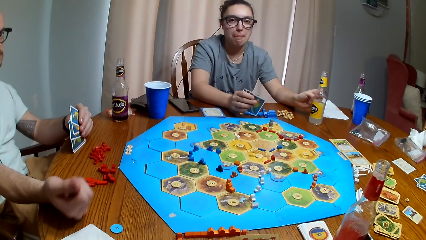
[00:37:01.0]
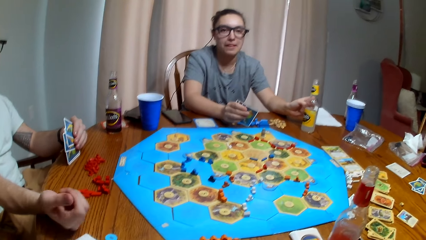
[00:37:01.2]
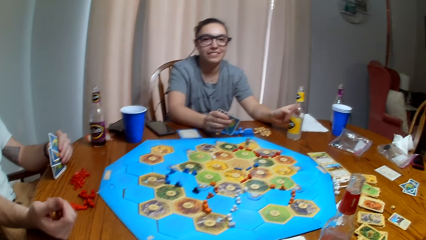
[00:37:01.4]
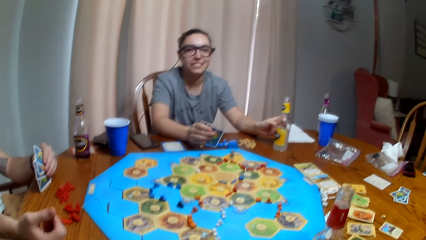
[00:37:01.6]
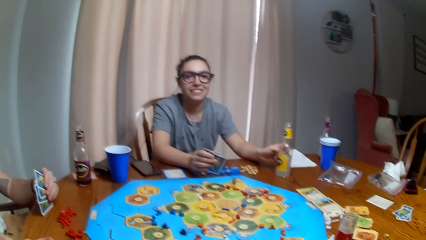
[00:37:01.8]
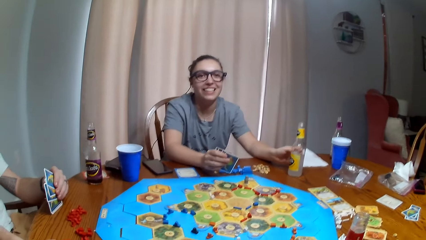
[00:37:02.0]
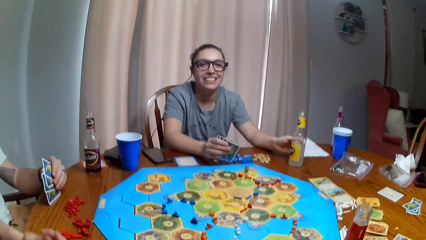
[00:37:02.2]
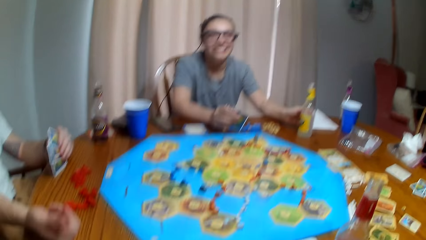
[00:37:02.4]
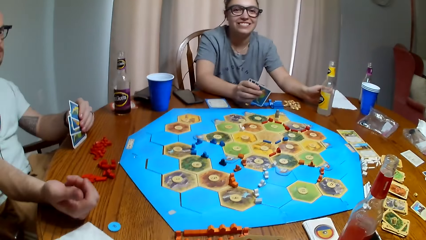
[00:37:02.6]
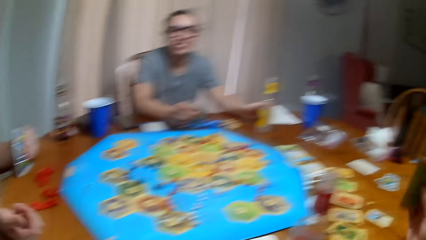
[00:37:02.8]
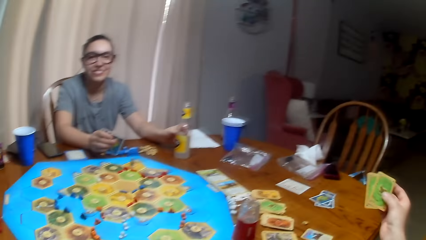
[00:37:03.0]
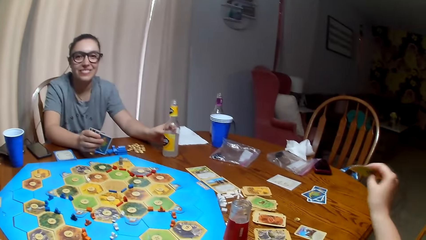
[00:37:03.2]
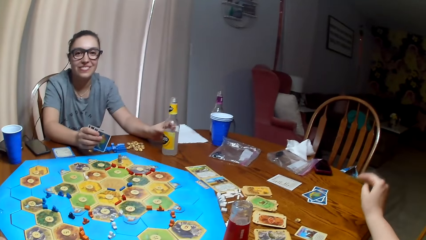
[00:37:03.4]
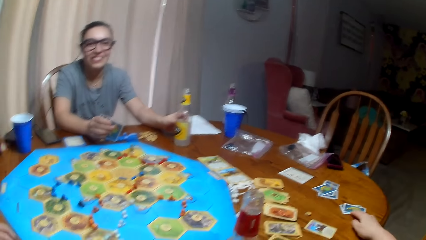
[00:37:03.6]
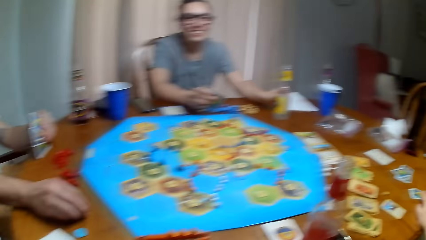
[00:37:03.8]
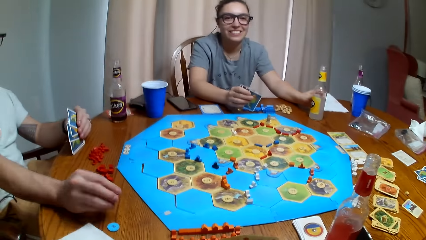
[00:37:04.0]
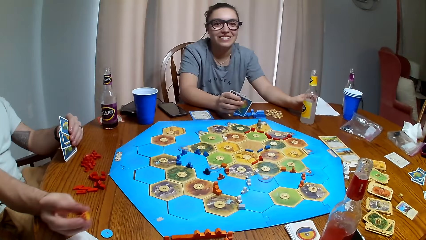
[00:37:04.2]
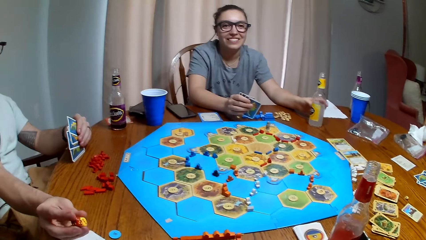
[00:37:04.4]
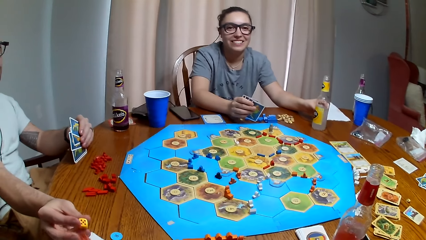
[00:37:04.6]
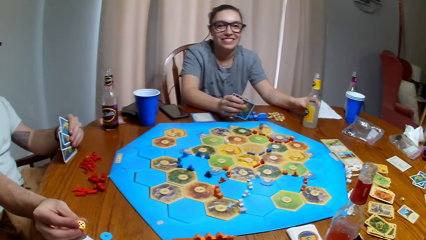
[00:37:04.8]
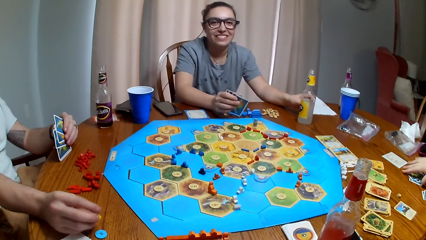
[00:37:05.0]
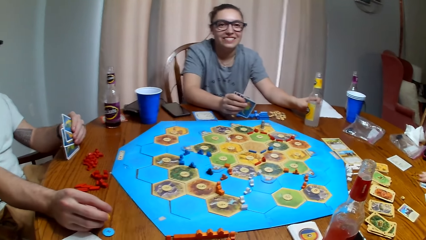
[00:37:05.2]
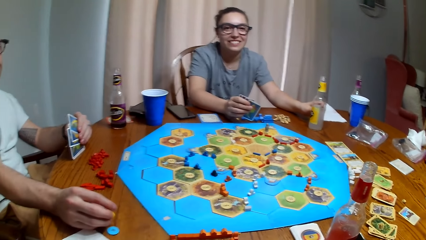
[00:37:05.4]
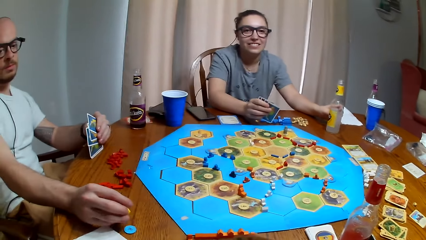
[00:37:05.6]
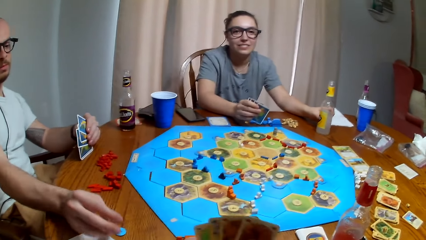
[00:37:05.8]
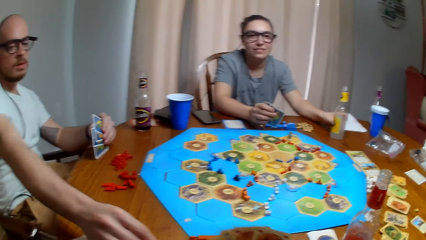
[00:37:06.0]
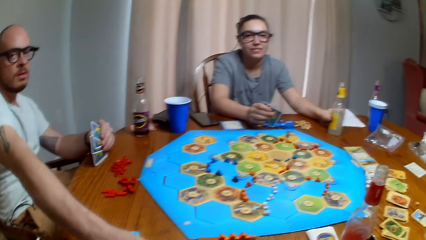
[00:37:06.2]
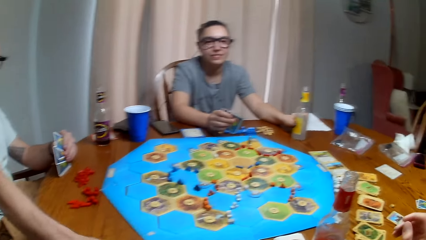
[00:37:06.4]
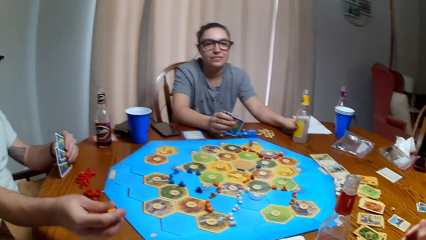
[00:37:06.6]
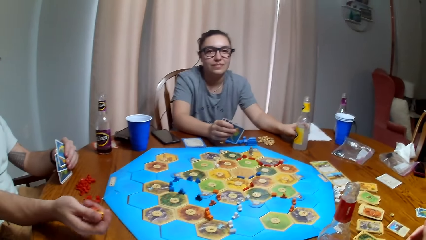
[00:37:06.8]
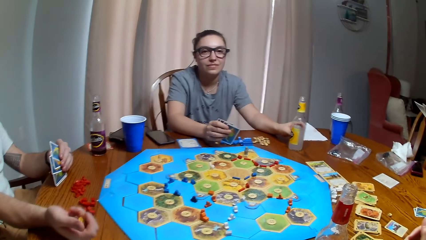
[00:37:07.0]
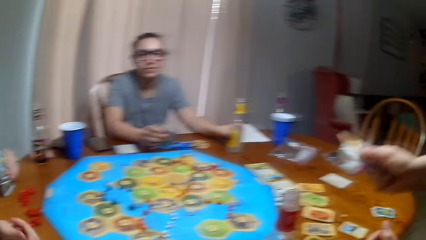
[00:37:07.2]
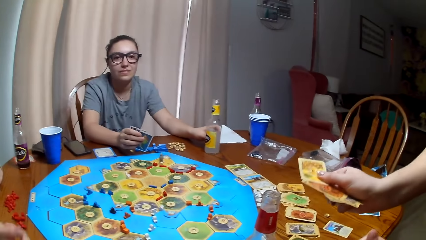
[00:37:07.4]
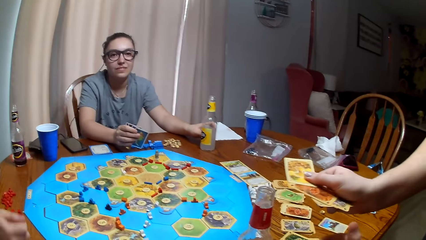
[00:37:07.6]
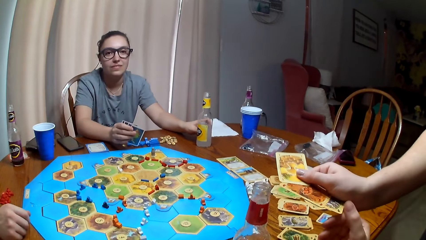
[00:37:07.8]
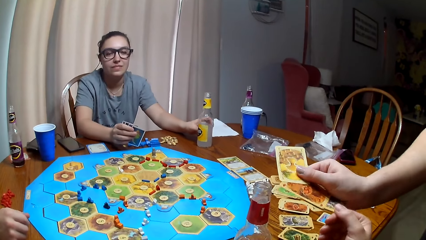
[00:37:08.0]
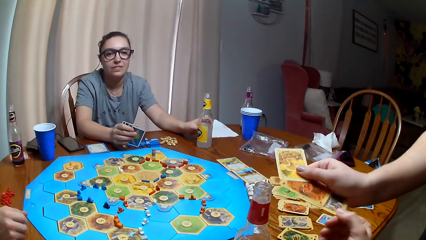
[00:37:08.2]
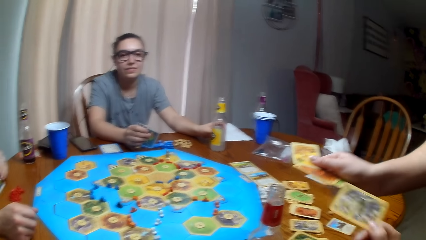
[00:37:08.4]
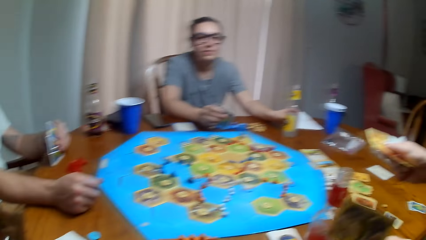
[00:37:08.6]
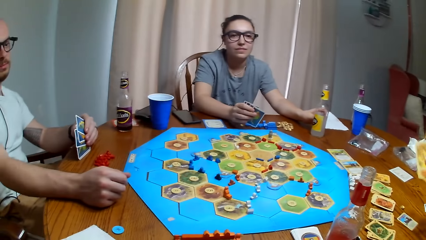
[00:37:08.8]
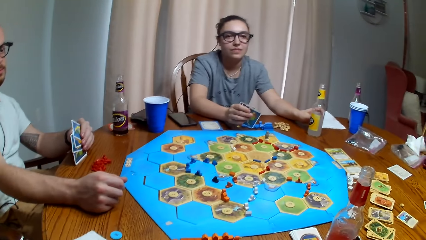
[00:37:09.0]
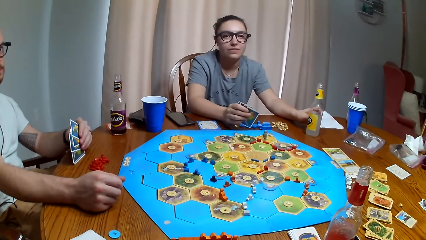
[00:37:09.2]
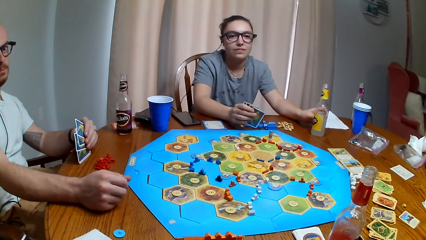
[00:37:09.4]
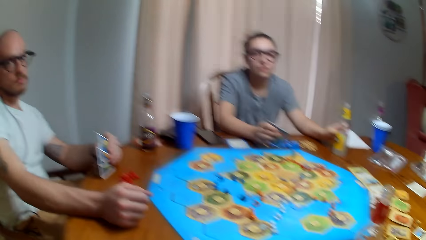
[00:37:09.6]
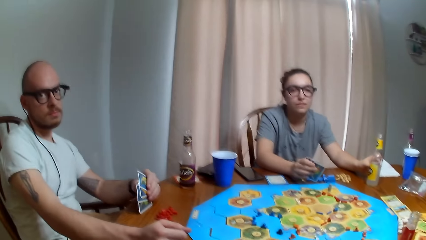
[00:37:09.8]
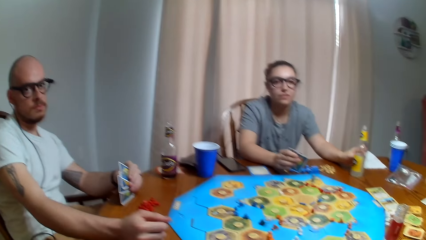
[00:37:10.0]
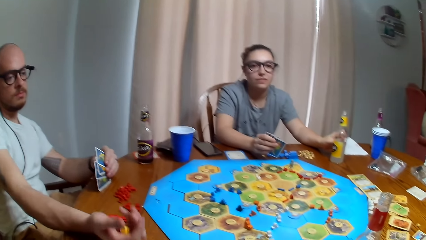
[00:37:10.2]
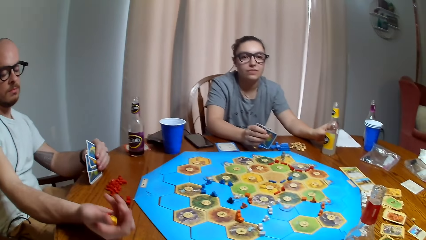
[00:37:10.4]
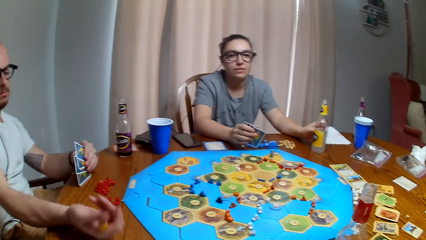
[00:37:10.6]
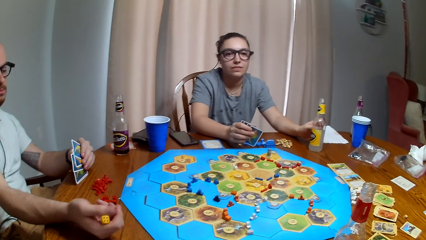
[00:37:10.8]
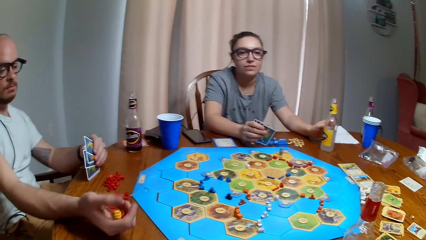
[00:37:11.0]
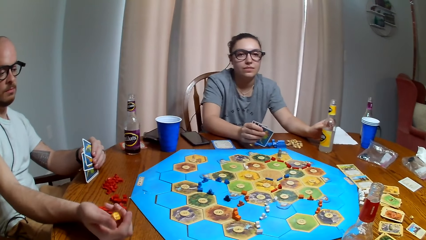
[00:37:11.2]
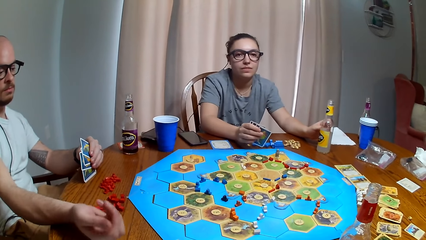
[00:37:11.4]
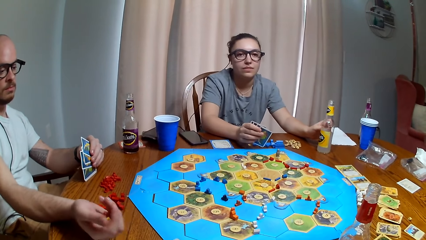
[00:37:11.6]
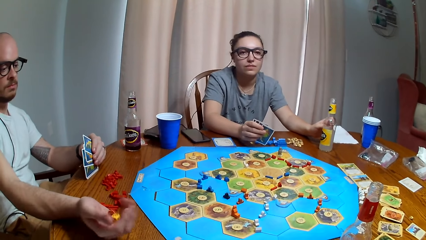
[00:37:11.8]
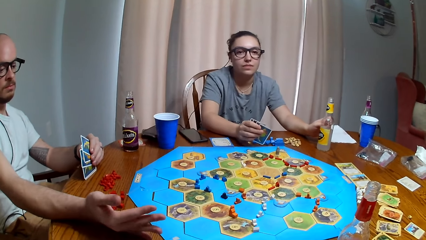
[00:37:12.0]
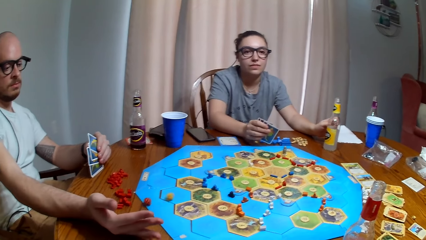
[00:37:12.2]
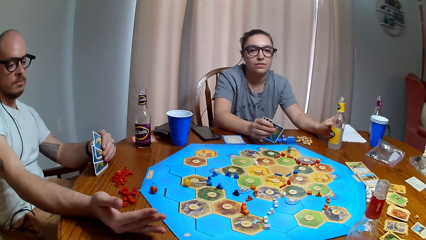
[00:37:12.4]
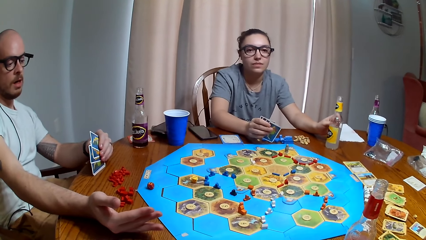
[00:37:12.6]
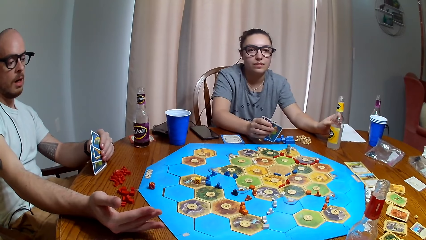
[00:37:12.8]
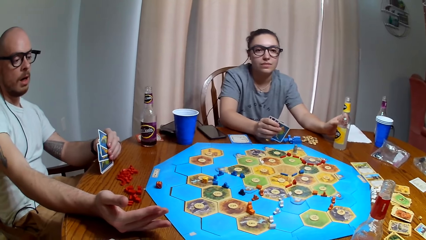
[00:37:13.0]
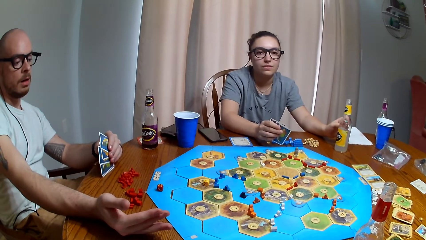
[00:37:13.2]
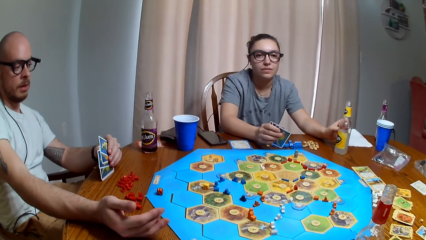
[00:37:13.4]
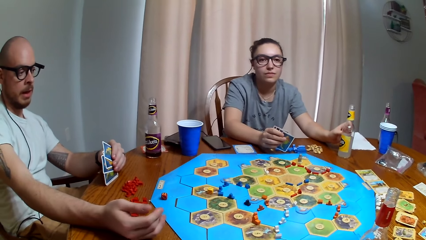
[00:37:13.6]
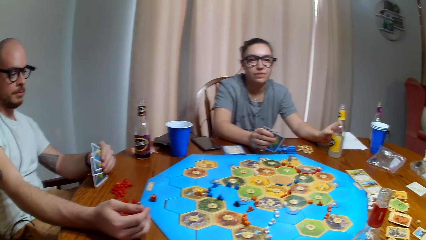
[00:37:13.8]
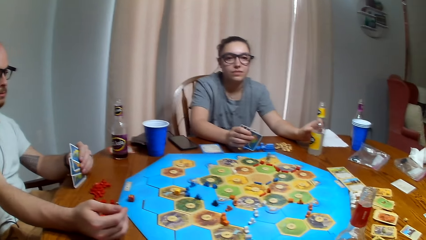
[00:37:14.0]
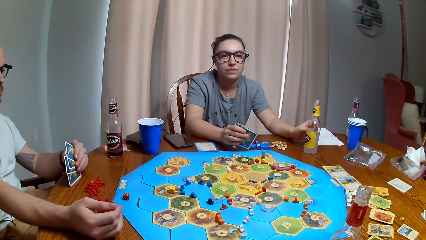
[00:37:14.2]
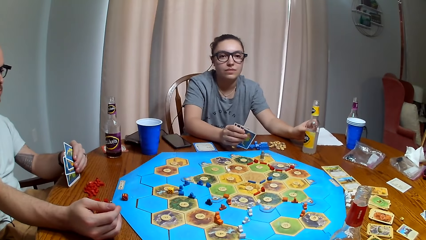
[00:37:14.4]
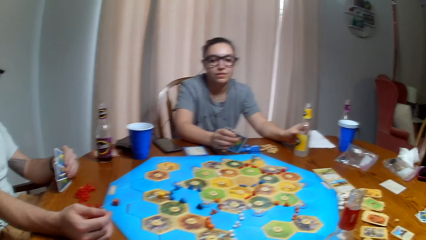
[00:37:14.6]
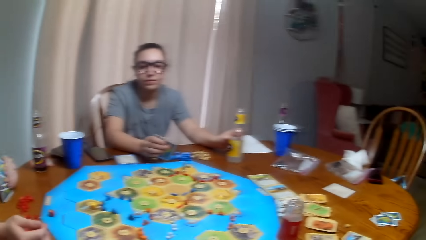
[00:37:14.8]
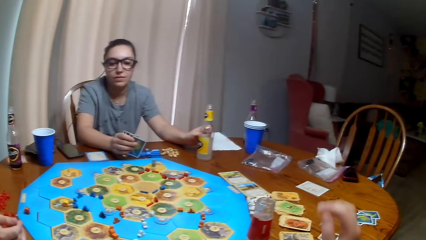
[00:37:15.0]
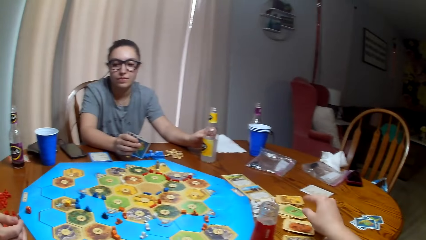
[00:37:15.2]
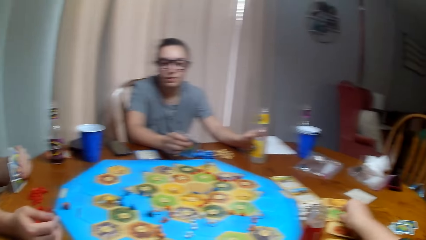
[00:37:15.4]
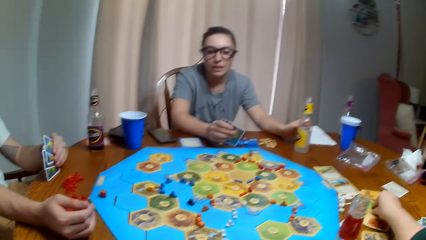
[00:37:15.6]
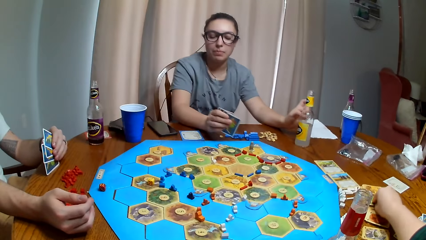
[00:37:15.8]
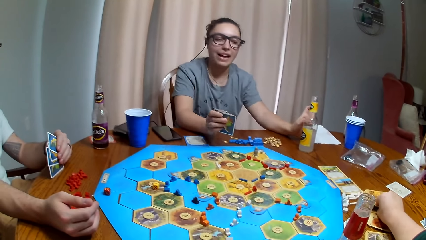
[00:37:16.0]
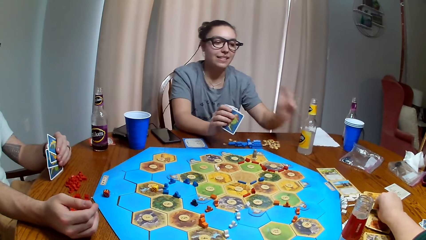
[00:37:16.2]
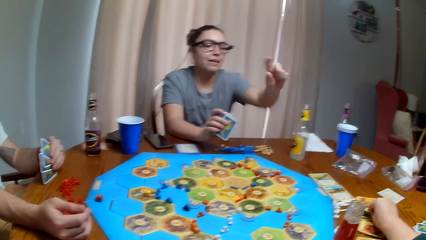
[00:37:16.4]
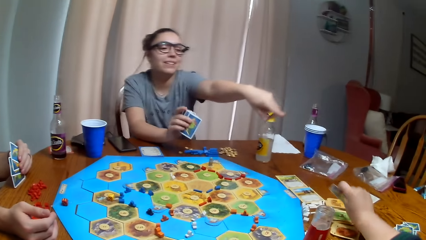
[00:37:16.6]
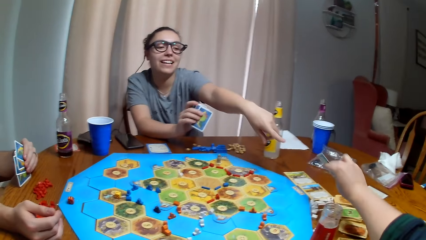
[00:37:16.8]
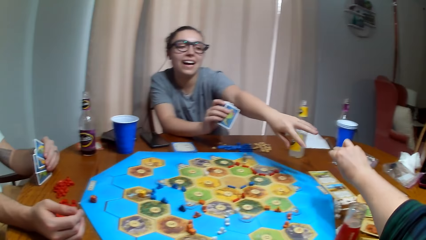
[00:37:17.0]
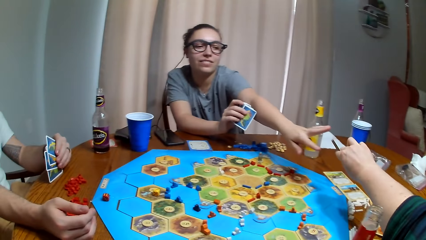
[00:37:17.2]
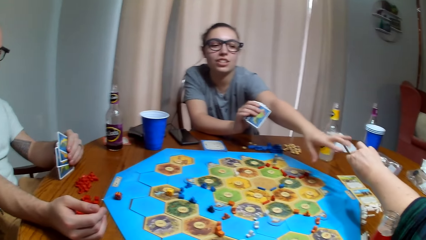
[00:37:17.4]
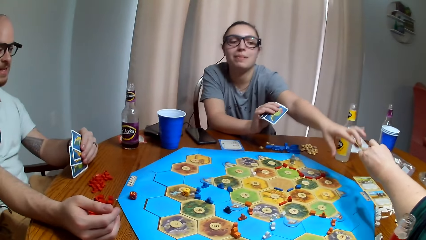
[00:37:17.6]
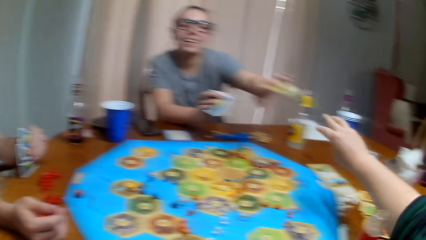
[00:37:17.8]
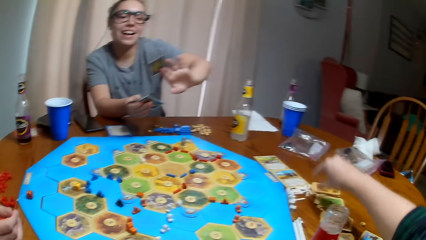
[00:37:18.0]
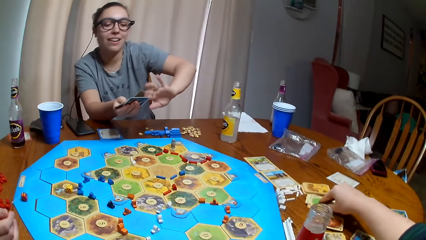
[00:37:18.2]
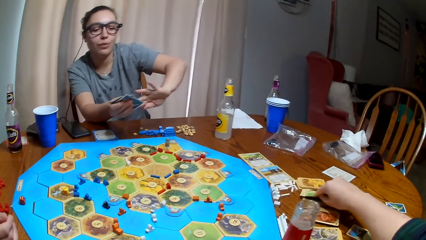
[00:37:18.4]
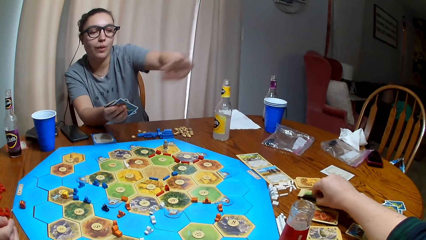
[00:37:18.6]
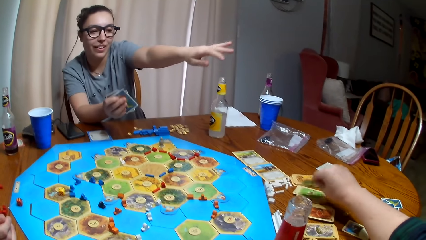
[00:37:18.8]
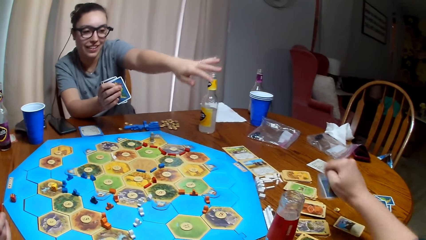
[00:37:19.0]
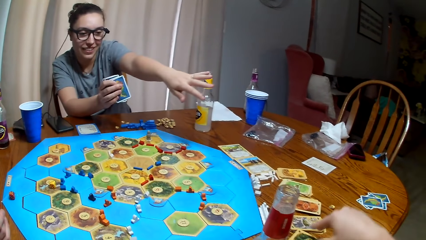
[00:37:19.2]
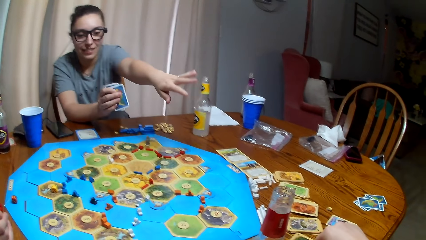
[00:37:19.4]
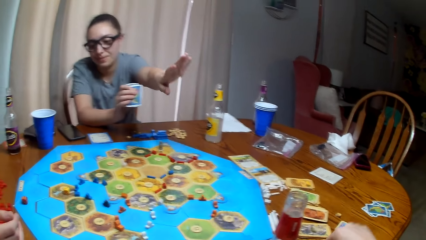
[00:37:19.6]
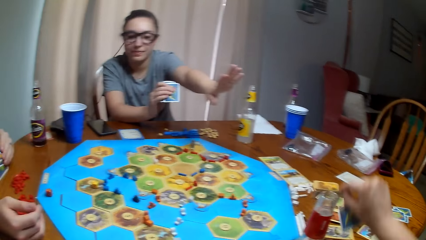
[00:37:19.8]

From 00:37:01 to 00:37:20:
The camera wearer dialogues with a woman. They put the card down. Another woman gives the camera wearer the card. The camera wearer picks the card. A man throws the dice. The camera wearer gives a third woman the cards. They pick the card. The first woman picks the card. The camera wearer picks the card.
